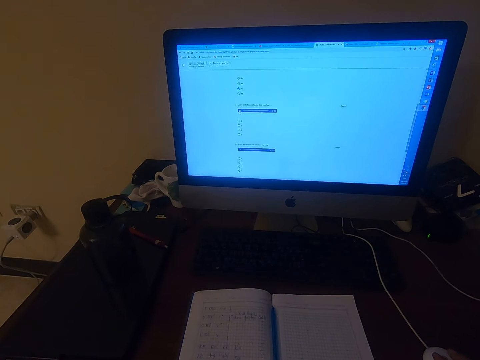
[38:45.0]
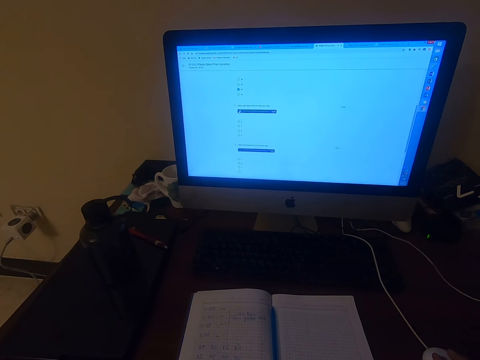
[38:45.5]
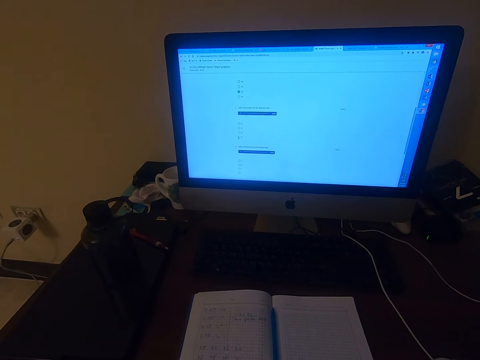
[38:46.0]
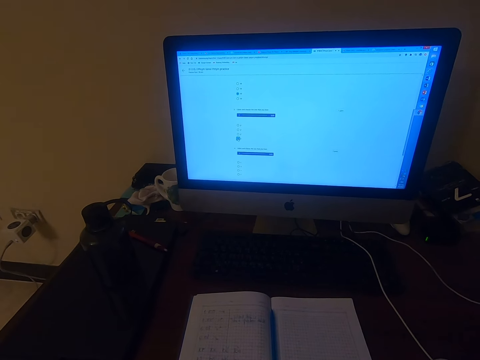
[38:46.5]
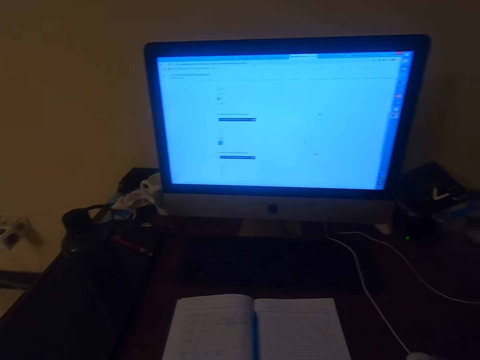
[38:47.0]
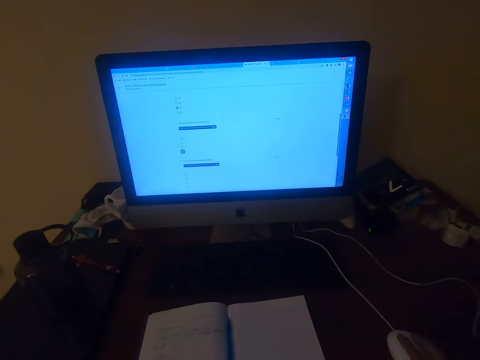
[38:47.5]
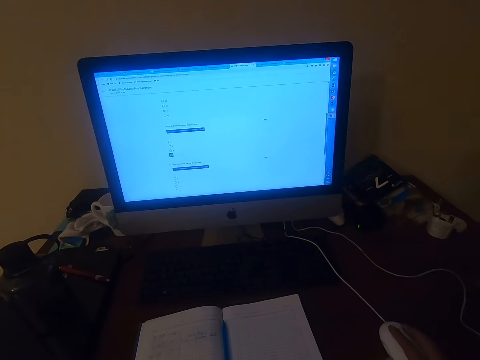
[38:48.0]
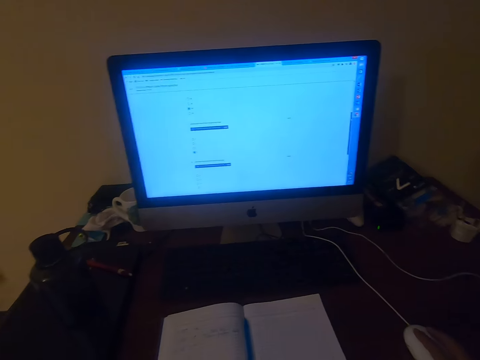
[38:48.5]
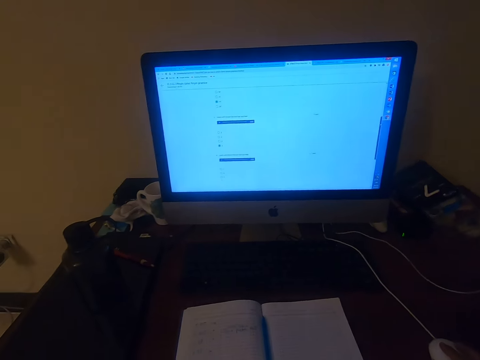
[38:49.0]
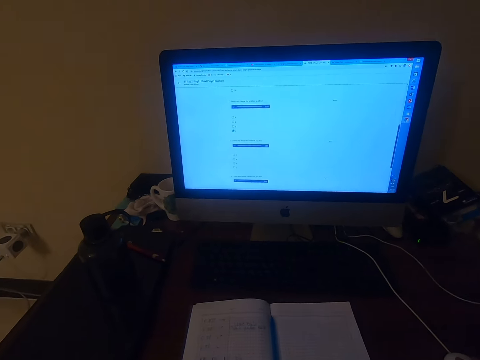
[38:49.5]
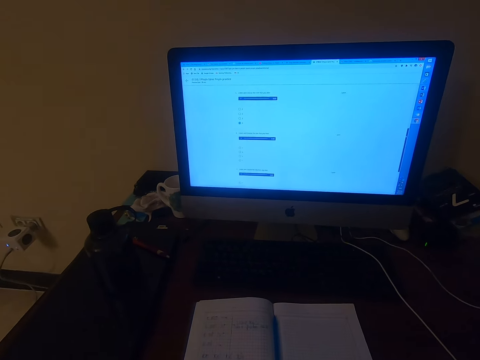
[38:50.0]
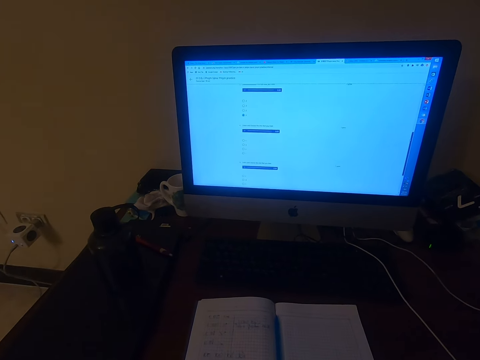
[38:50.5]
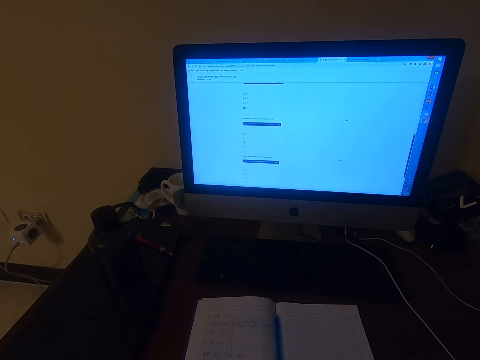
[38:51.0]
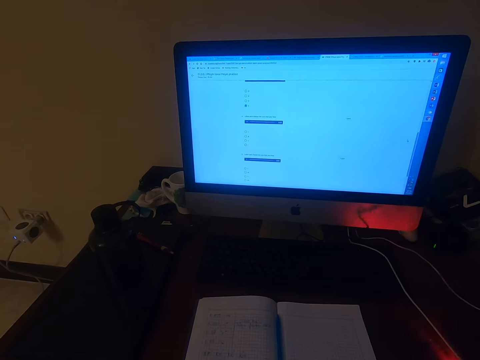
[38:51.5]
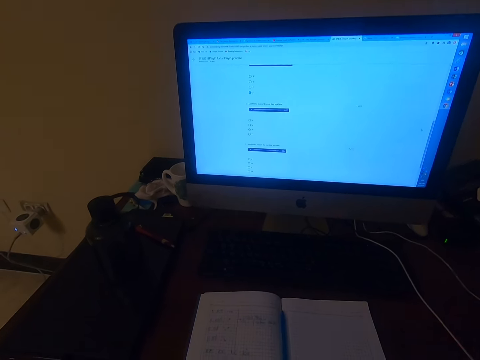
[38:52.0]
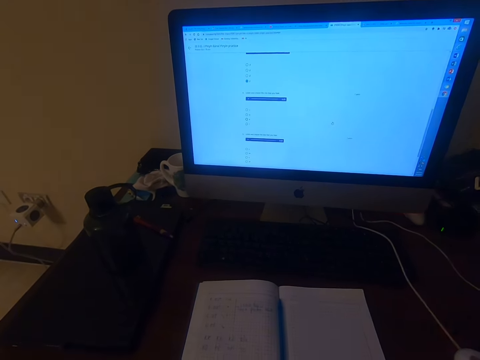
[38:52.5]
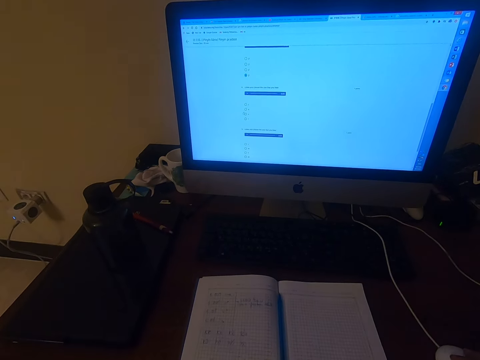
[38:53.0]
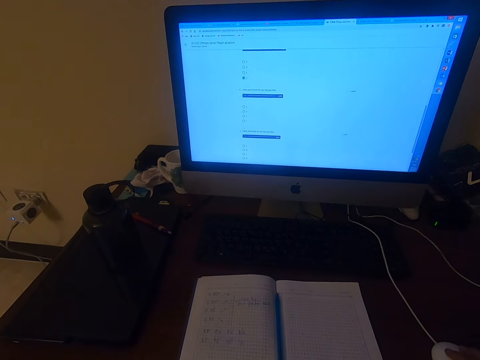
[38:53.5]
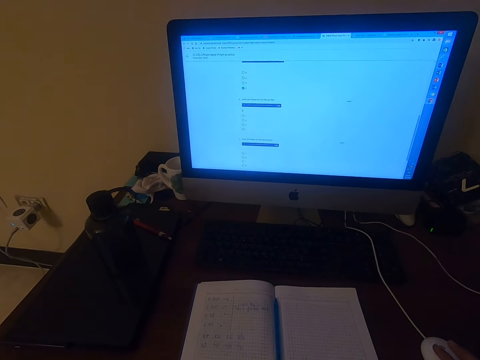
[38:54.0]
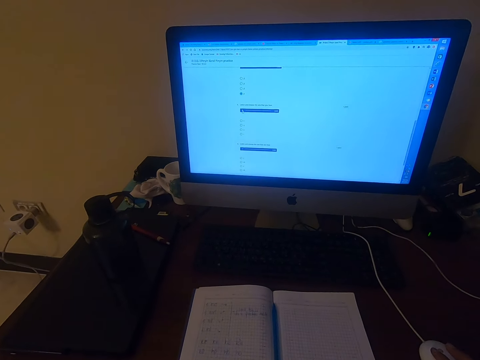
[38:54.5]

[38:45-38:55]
The camera wearer operates a machine with a mouse.

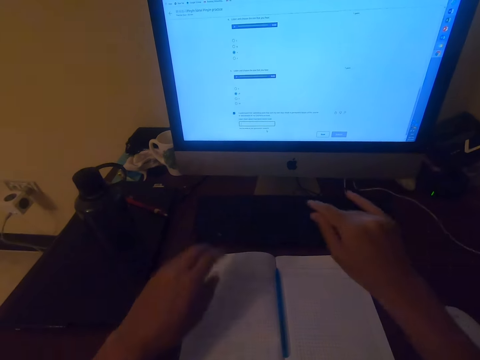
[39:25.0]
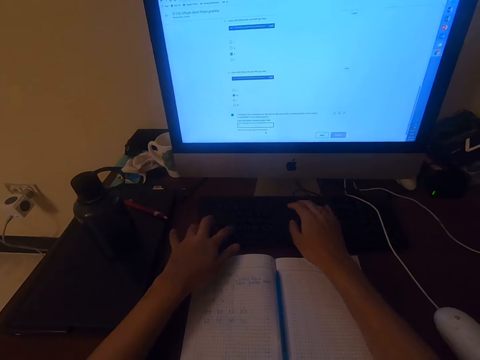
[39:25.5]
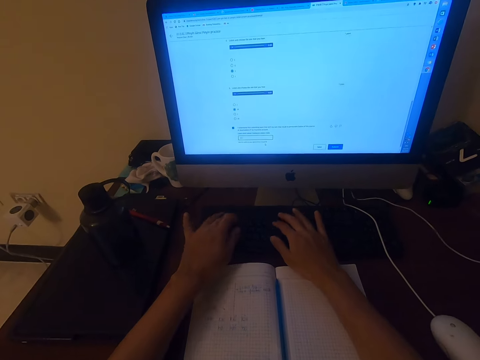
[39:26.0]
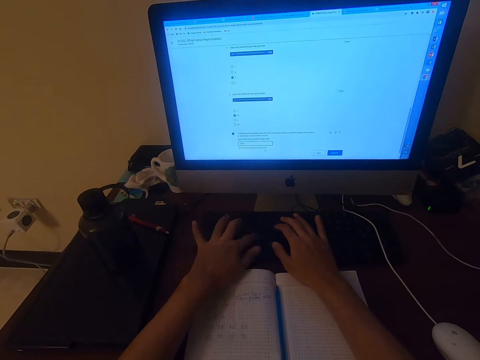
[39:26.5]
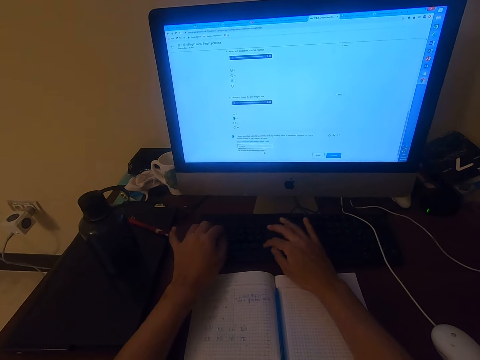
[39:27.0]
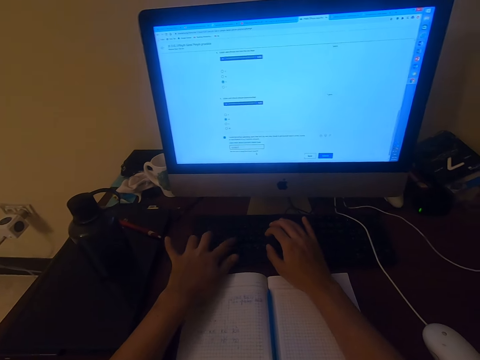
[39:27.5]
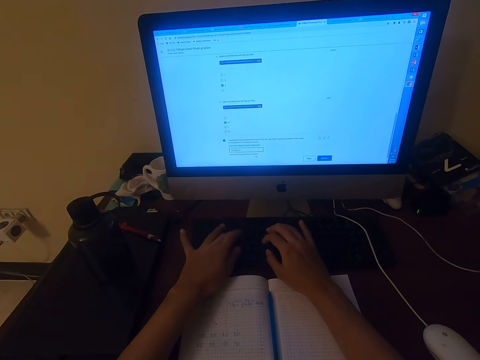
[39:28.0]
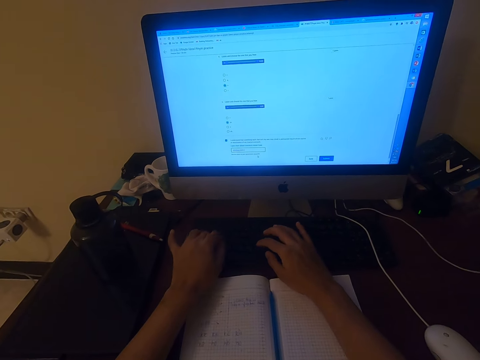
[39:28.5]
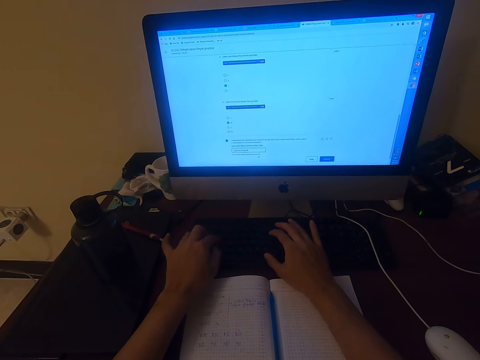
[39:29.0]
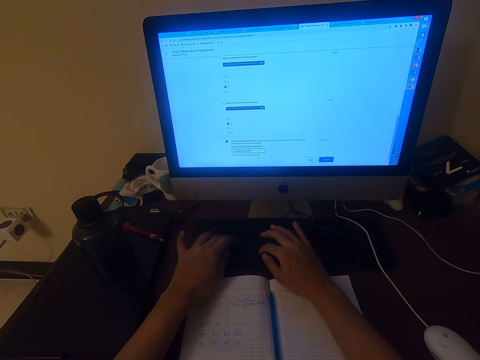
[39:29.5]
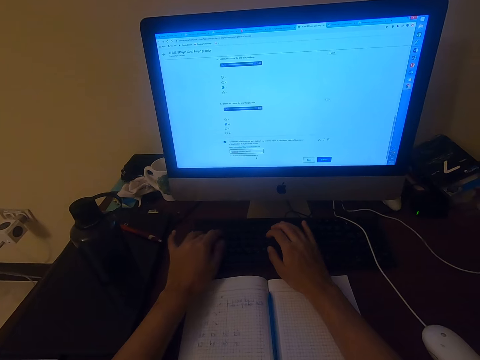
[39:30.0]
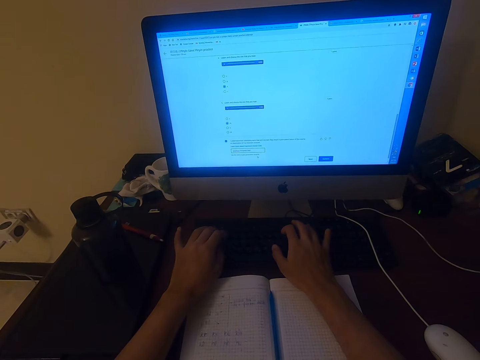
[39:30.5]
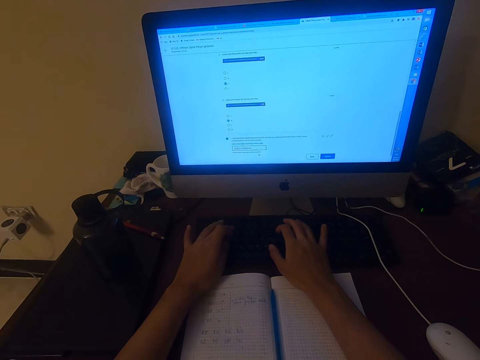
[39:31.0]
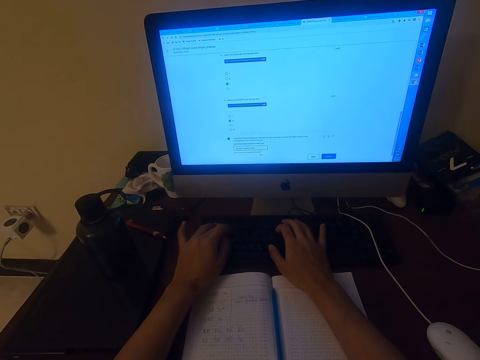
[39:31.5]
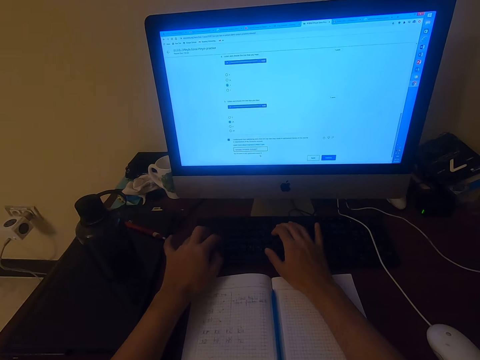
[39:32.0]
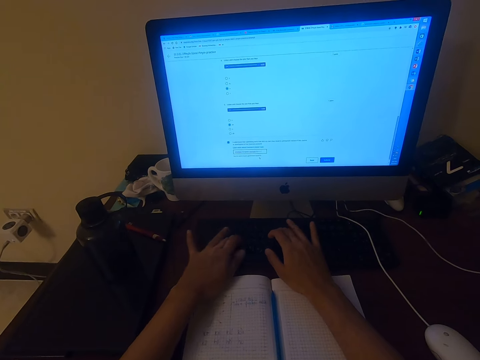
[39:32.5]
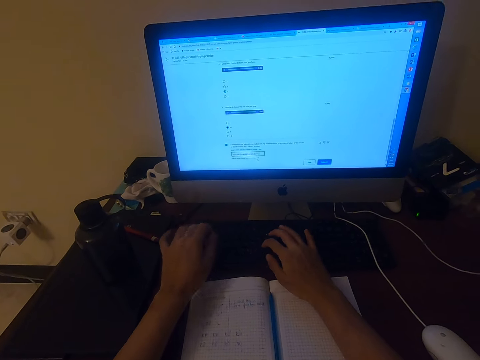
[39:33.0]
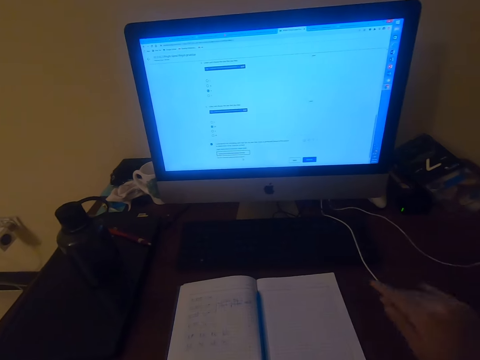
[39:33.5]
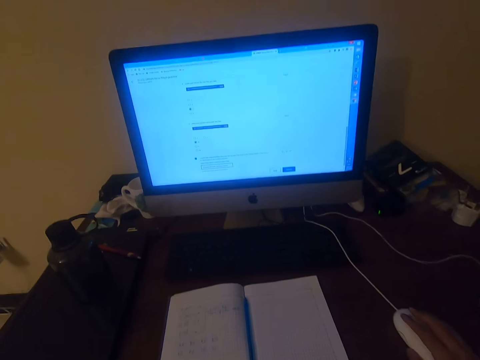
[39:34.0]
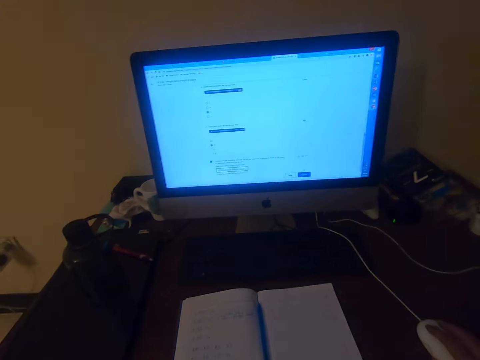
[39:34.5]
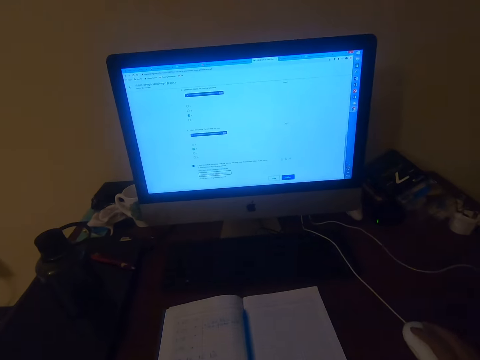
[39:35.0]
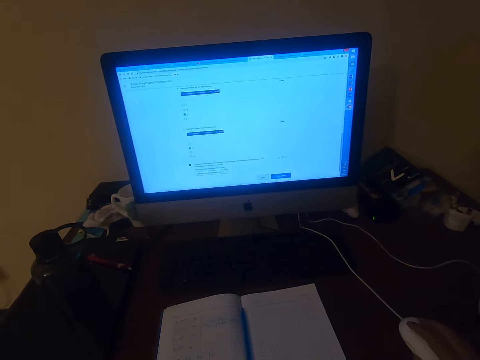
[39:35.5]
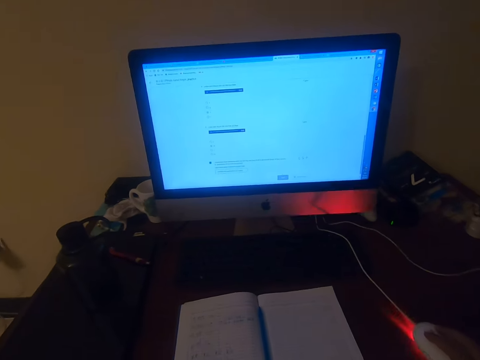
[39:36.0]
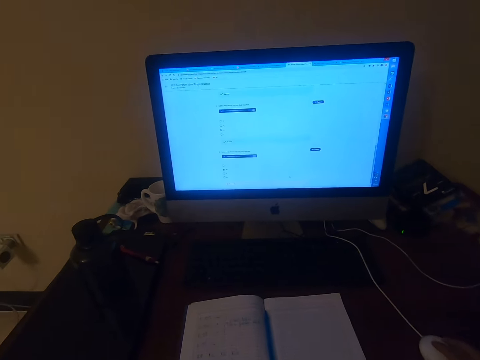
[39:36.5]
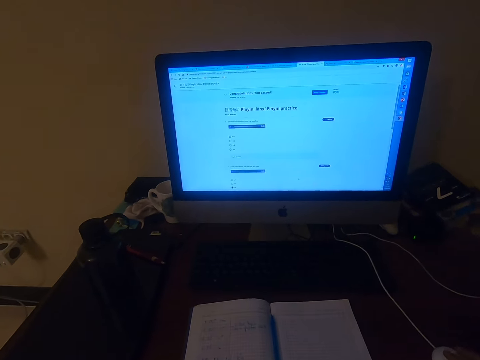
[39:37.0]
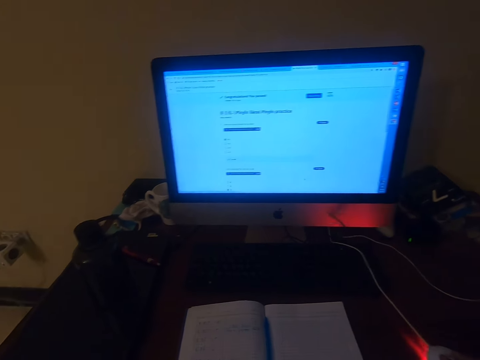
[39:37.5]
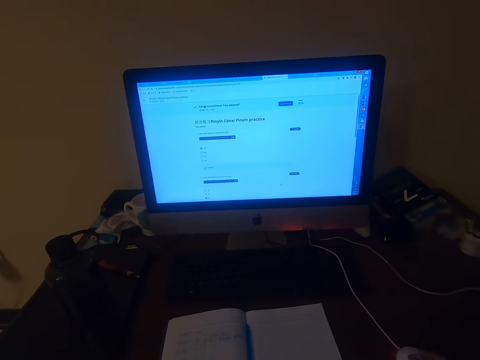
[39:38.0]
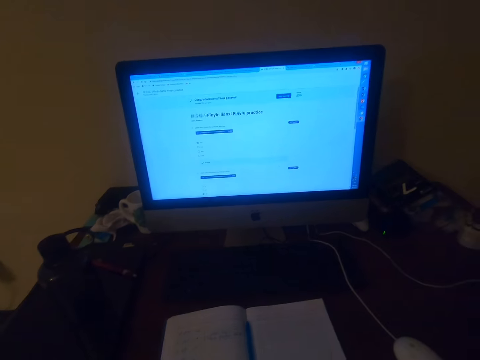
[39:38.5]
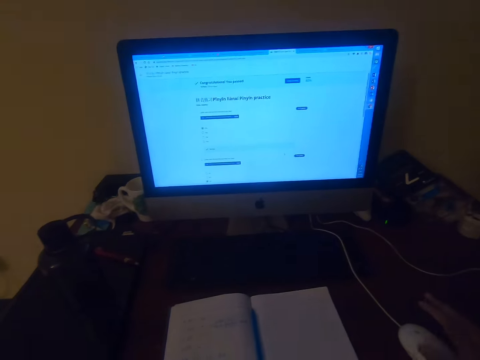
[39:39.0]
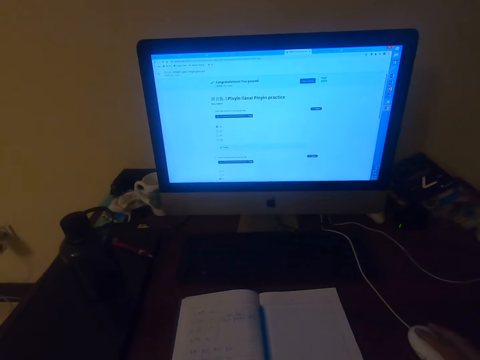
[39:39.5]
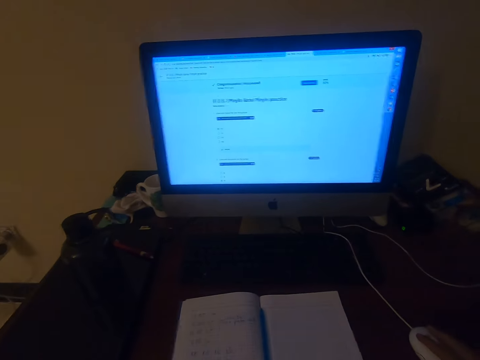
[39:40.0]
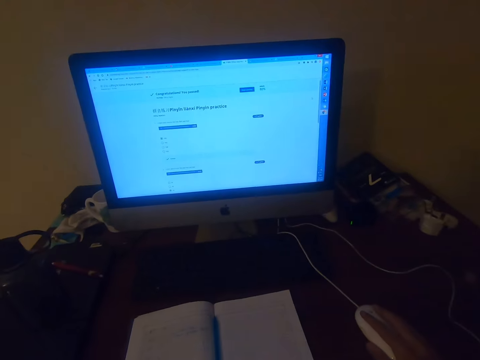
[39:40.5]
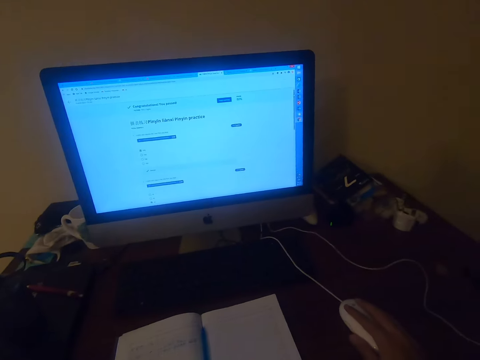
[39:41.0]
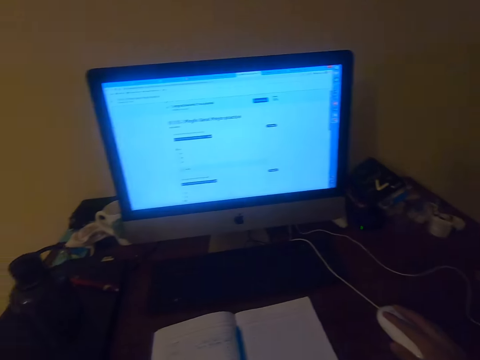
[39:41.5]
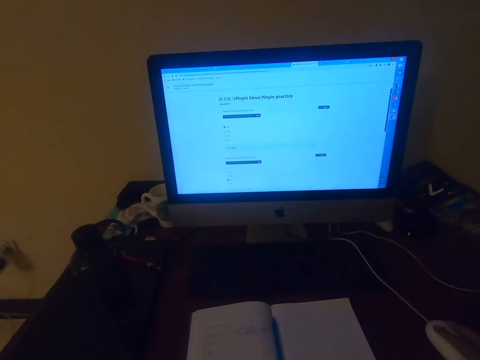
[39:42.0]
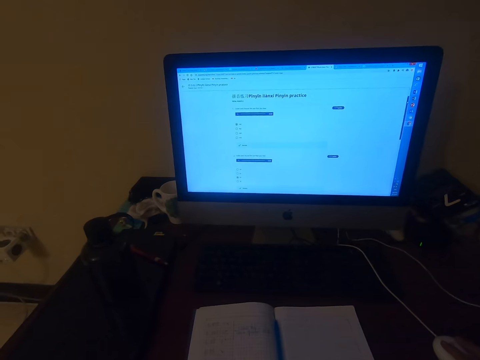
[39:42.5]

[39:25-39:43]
The camera wearer types. They talk.
